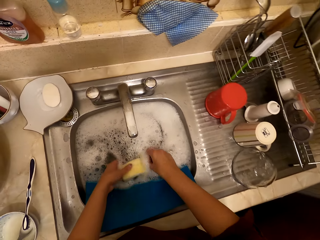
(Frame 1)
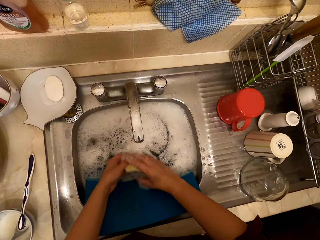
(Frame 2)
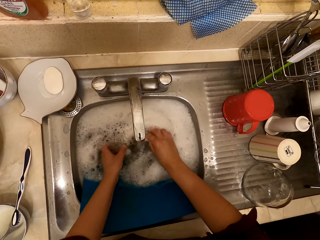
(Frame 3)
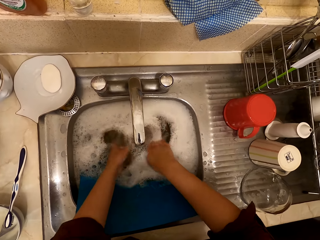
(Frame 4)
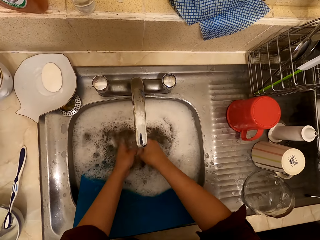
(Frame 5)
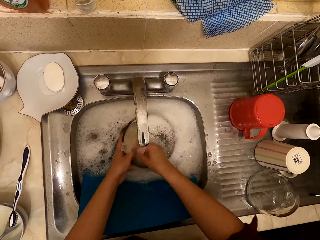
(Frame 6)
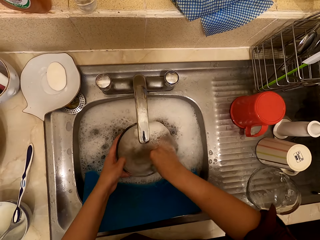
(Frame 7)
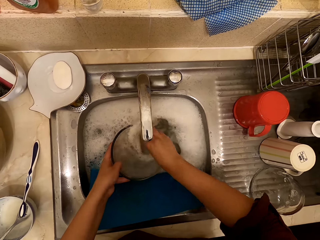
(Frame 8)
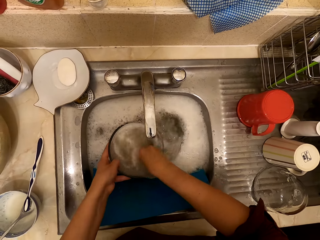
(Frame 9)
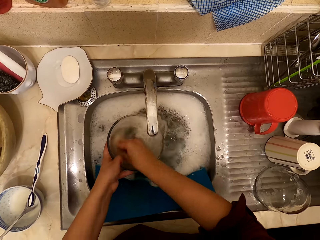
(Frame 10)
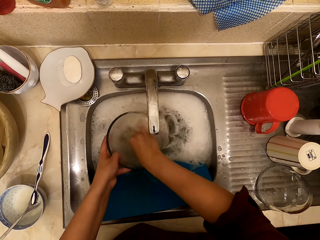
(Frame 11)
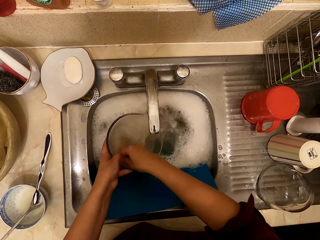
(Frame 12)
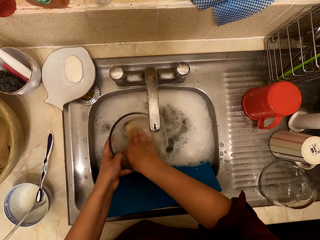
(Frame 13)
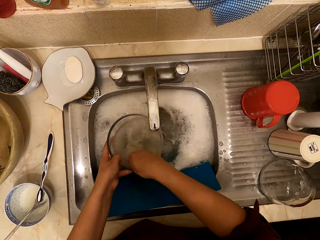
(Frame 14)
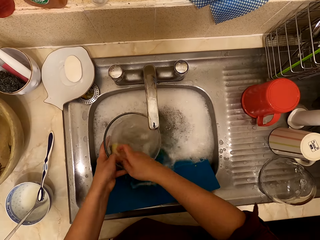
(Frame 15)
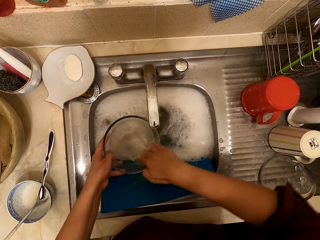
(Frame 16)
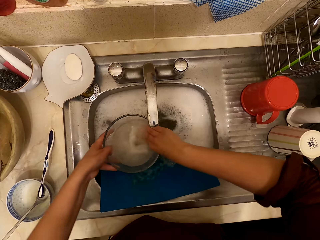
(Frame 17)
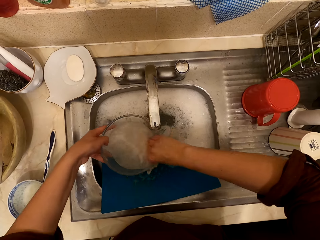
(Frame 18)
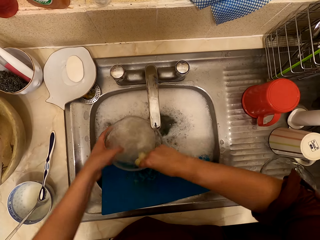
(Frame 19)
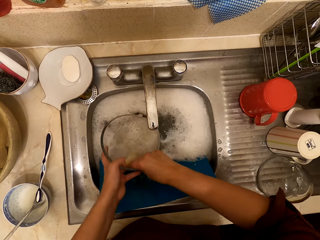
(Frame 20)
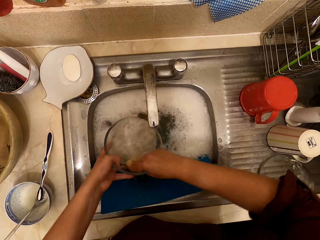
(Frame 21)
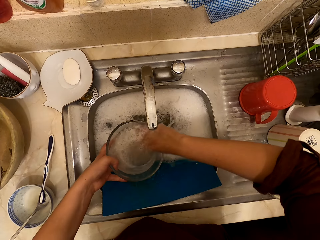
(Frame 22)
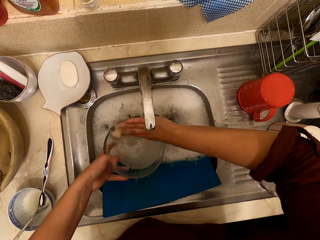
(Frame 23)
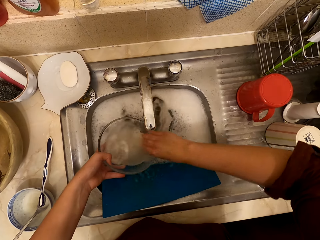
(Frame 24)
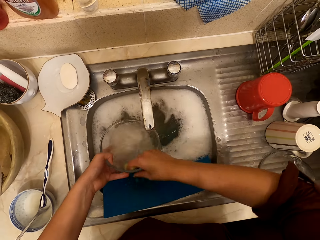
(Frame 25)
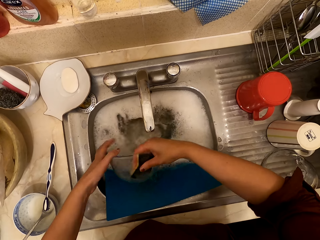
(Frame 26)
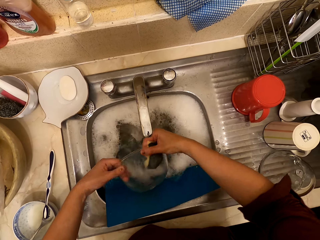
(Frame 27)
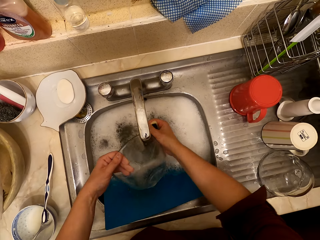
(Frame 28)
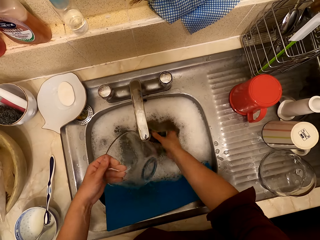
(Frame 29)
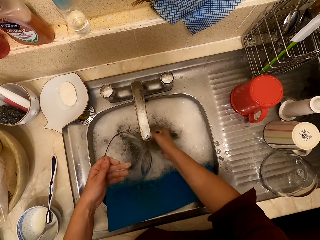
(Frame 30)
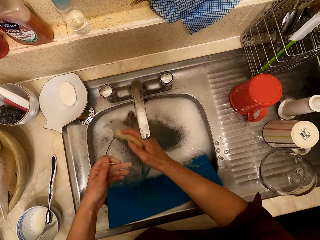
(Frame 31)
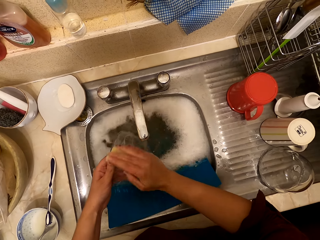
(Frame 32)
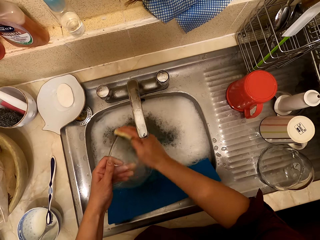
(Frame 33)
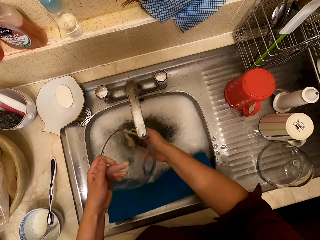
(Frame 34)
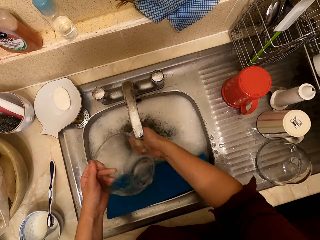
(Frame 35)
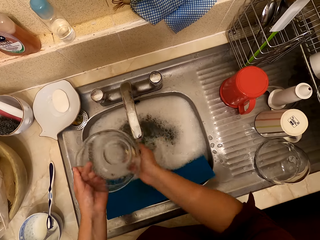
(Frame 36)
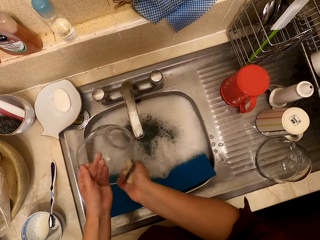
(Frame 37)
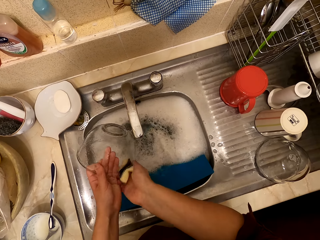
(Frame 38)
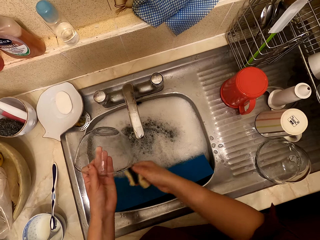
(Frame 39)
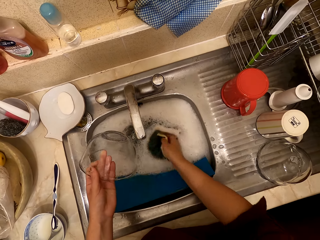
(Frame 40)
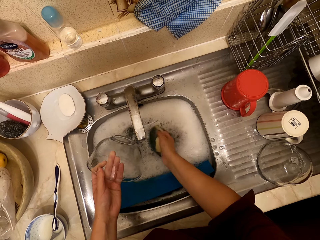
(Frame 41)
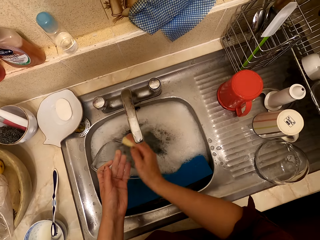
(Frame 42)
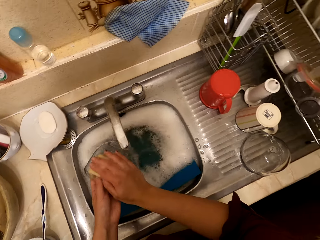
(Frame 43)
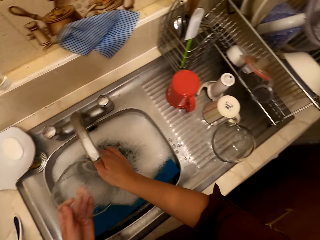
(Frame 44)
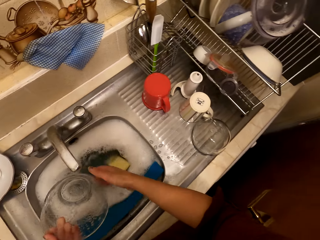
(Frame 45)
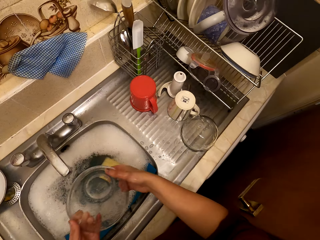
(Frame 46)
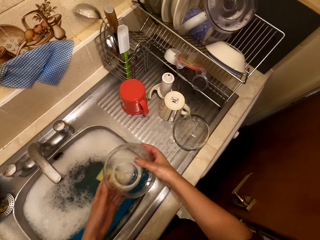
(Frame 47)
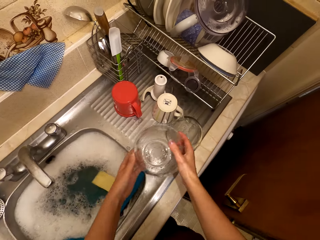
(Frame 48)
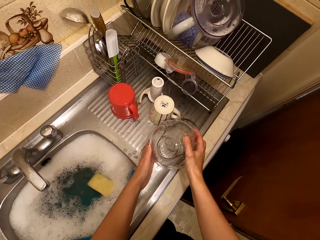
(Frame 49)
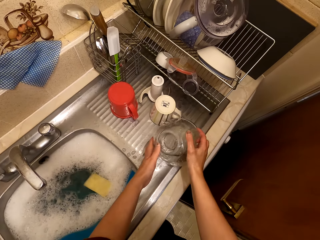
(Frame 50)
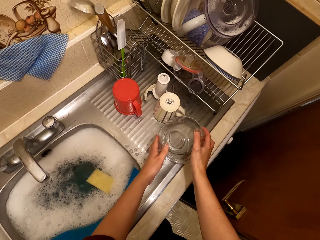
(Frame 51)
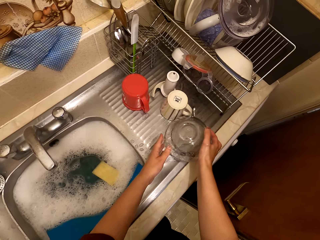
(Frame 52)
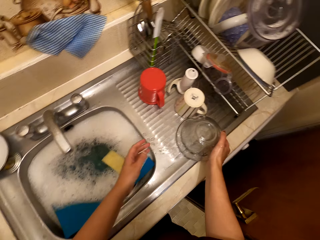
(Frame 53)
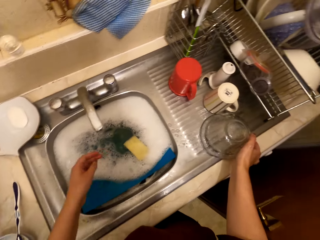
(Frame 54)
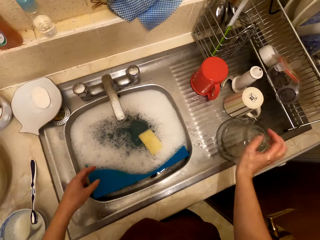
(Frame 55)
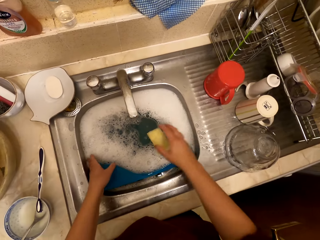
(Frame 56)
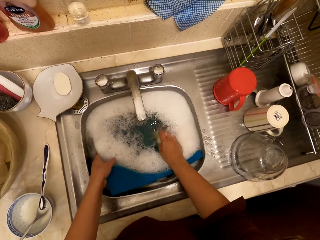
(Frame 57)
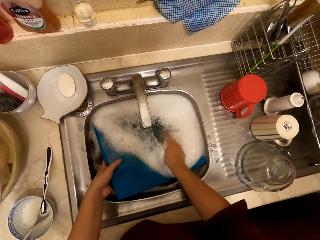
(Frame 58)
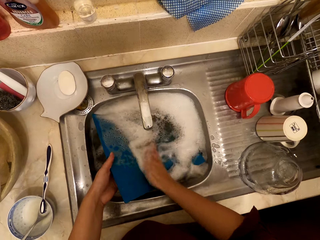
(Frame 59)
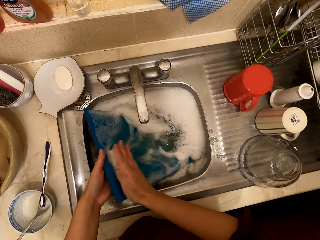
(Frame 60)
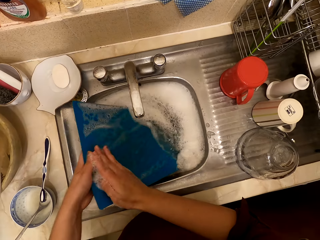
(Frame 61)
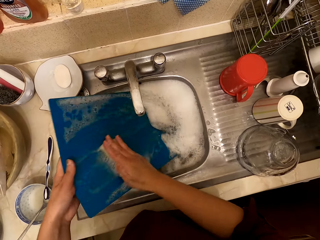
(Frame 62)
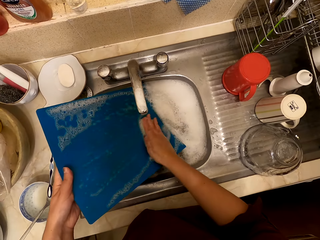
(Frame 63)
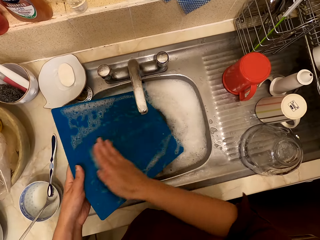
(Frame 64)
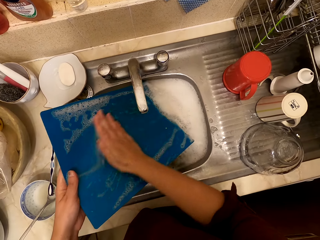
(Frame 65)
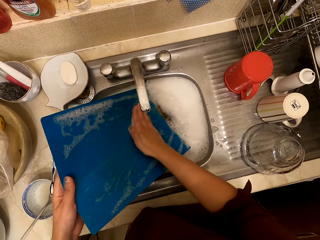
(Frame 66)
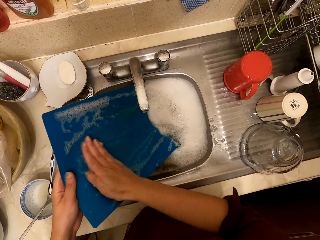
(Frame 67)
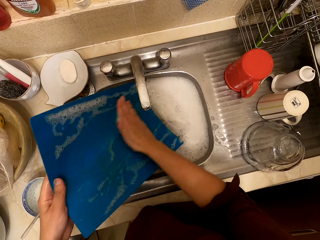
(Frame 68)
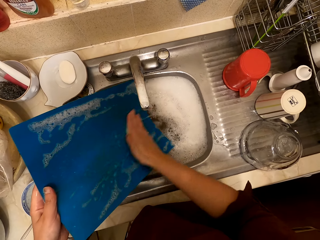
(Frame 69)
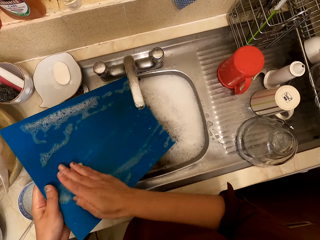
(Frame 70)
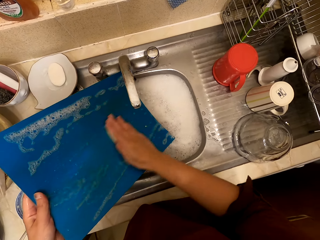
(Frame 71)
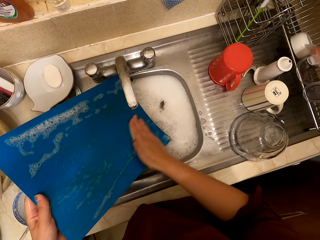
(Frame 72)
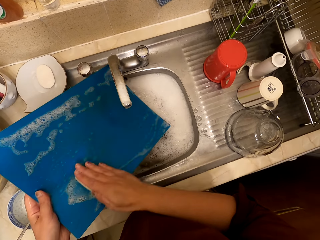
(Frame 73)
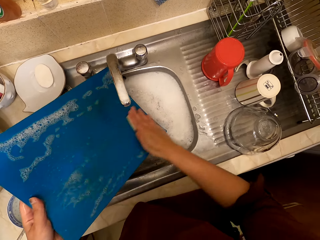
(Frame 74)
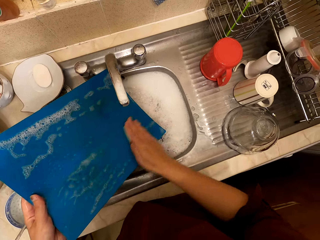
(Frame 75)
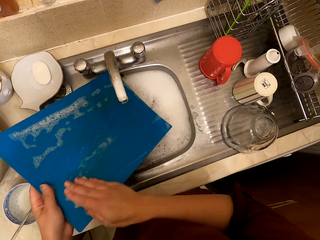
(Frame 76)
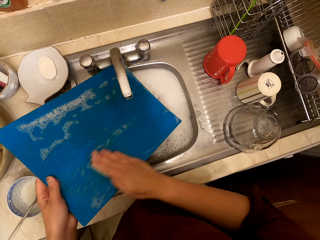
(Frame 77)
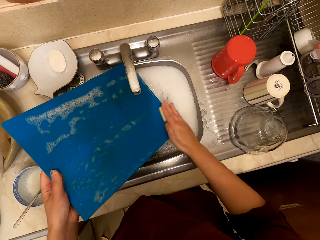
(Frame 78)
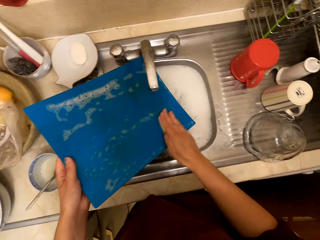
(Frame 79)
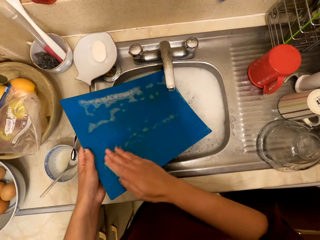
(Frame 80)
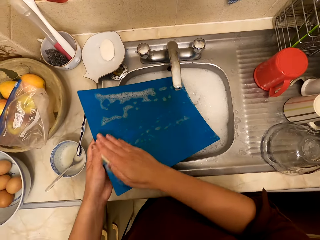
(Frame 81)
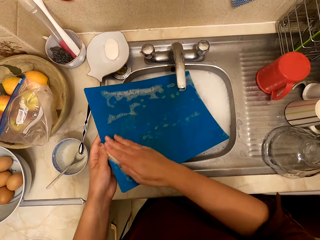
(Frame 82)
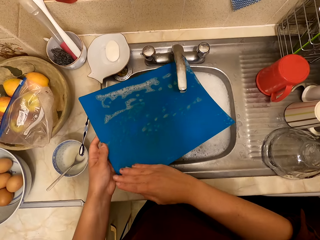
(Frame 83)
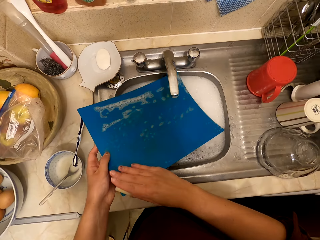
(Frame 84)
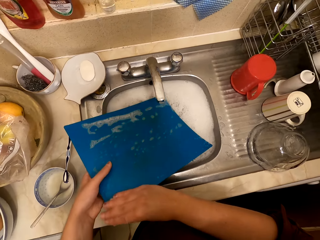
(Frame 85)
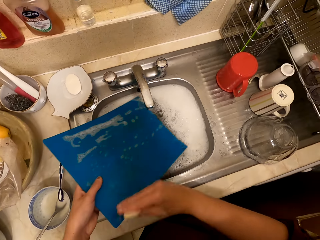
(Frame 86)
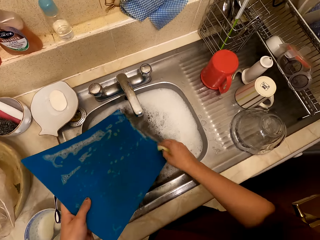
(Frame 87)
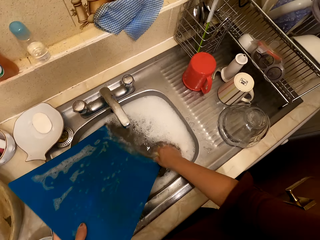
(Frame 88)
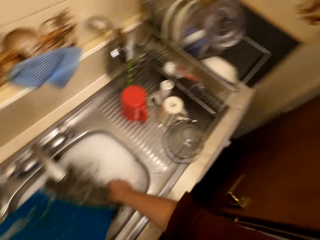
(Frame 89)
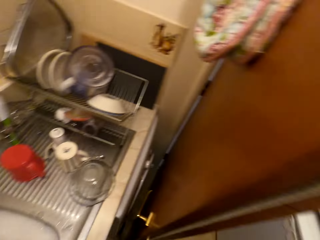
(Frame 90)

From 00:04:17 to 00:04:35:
The camera wearer holds the sponge. They wash the bowl. They pour water from the bowl. They dip the sponge in the water, wash the bowl, dip the sponge in the water and wash the bowl. They drop the sponge. They put the bowl on the sink counter. They hold the sponge. They wash the mat with something.

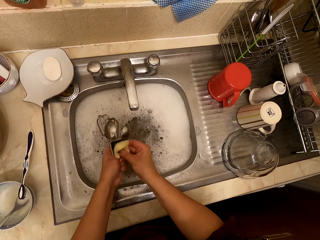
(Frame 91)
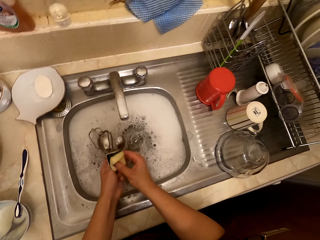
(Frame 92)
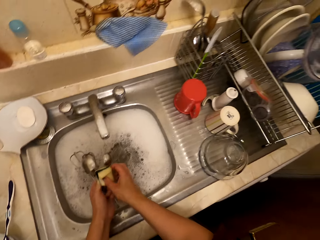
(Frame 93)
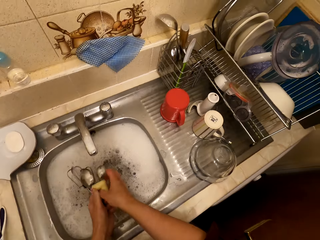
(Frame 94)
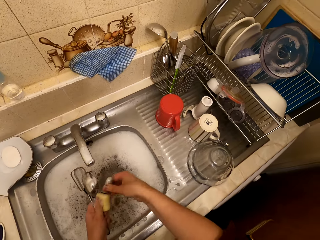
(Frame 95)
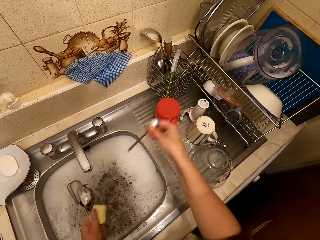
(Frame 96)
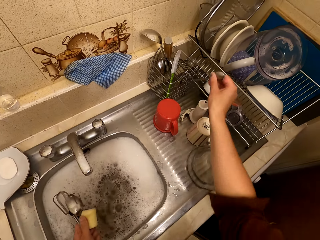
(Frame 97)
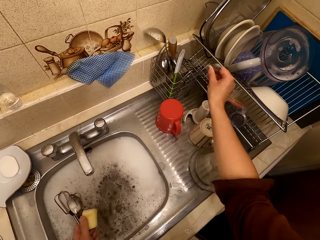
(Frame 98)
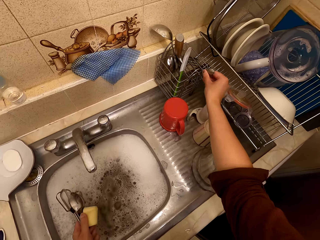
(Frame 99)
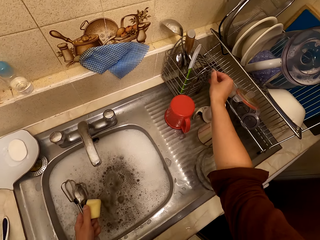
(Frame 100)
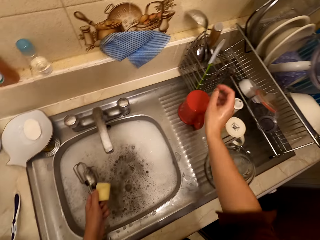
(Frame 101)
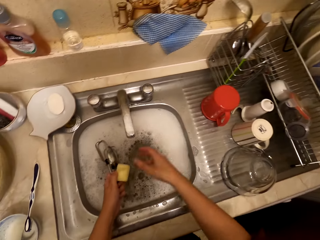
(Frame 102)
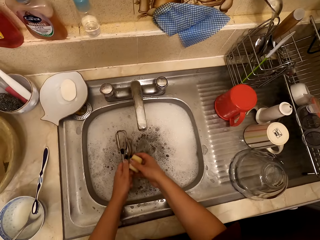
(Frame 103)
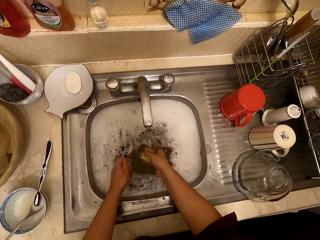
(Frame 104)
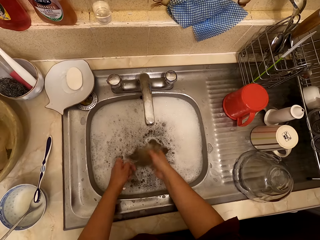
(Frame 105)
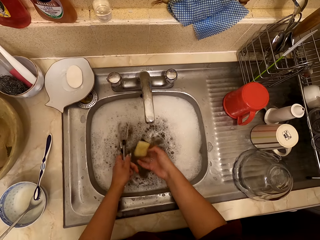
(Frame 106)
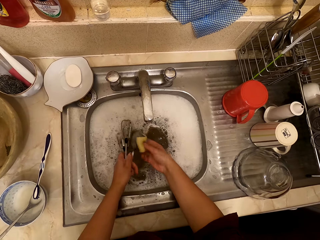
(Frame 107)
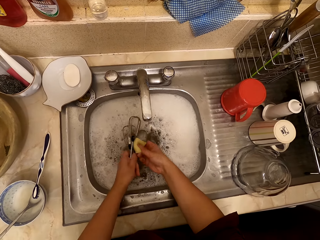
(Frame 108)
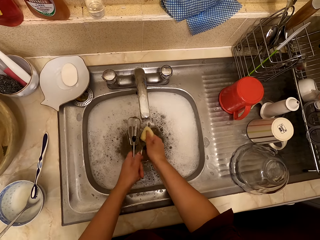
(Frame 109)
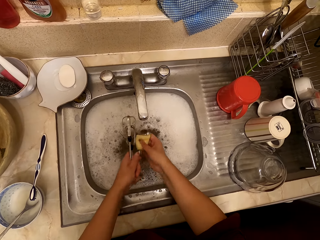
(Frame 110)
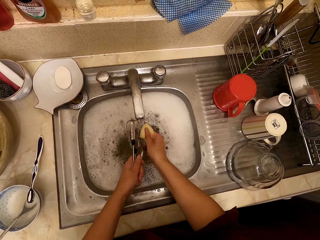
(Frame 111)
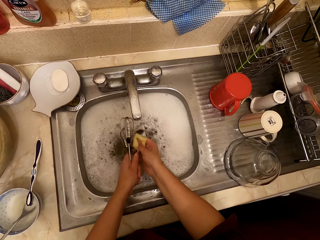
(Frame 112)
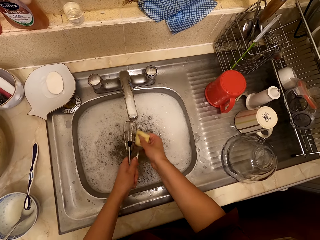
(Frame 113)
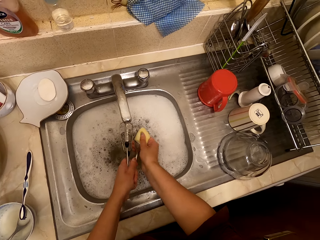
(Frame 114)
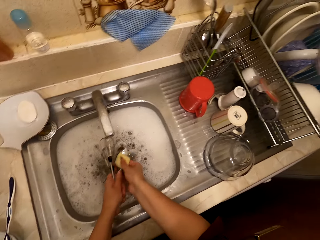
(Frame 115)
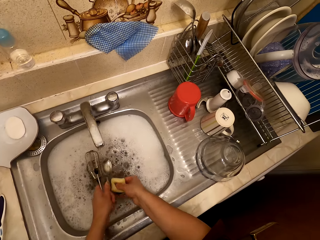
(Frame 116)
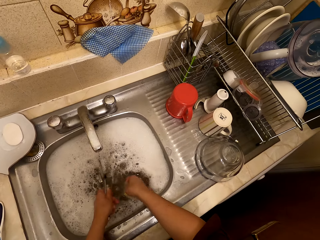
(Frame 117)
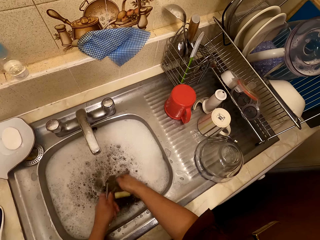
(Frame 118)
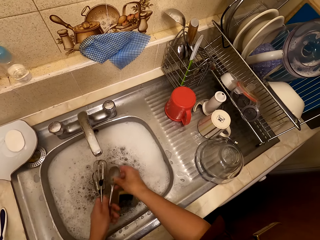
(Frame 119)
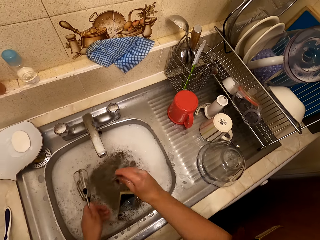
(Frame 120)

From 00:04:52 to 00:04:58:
The camera wearer lifts the spoon. They put the spoon on the cutlery rack. They wash the cutlery with the scouring pad.
